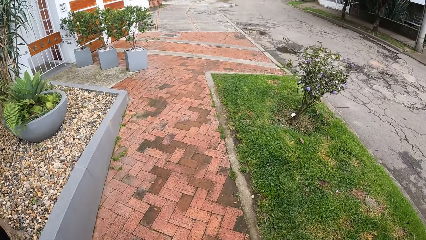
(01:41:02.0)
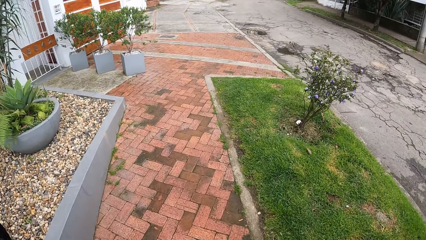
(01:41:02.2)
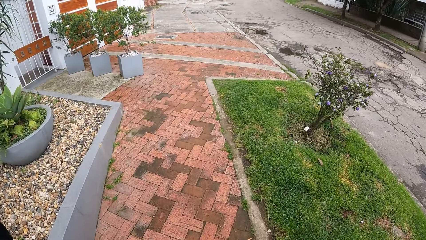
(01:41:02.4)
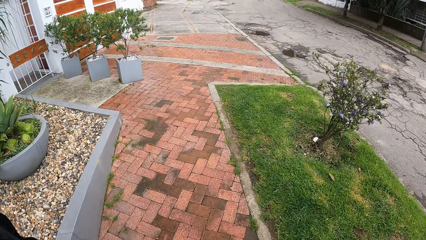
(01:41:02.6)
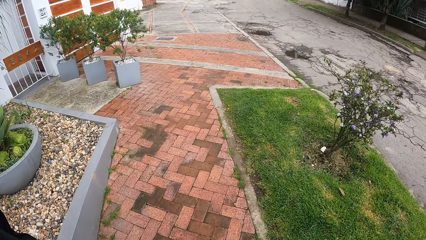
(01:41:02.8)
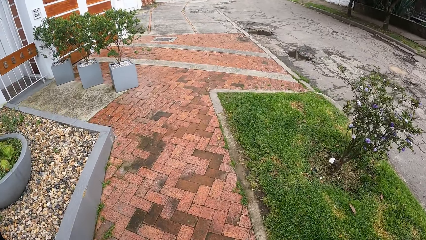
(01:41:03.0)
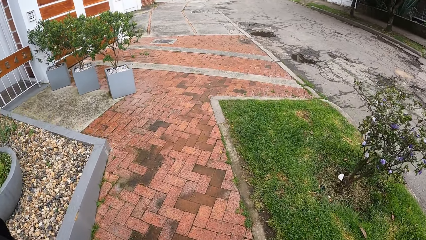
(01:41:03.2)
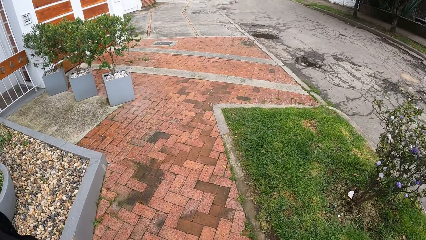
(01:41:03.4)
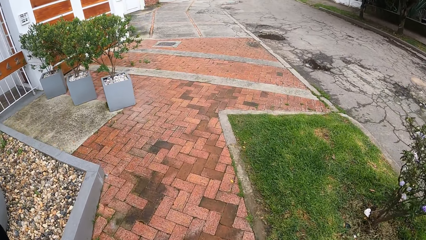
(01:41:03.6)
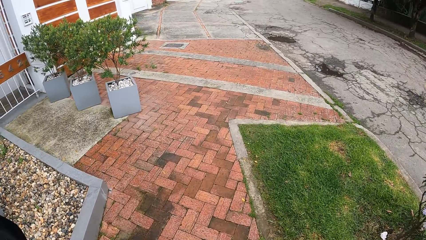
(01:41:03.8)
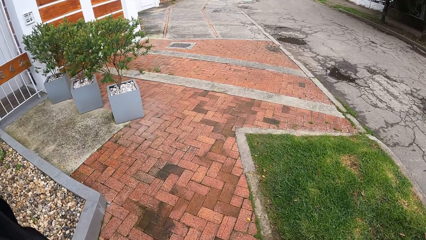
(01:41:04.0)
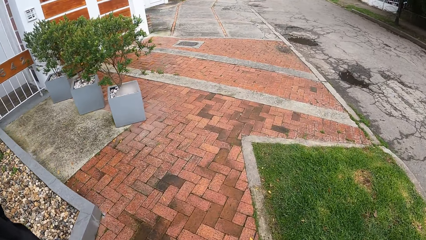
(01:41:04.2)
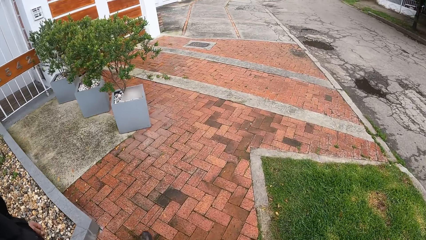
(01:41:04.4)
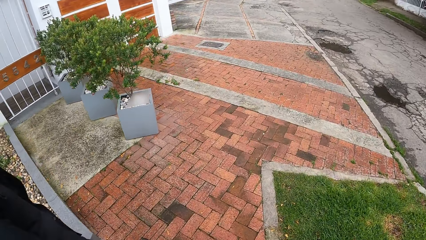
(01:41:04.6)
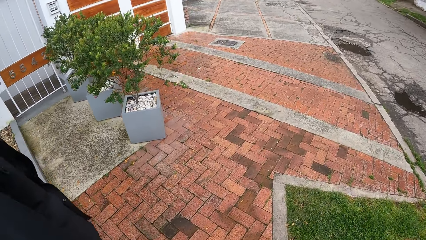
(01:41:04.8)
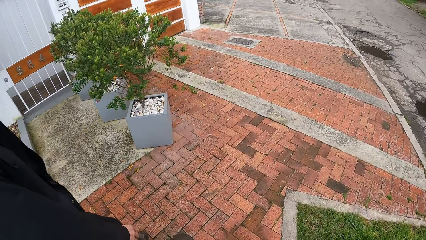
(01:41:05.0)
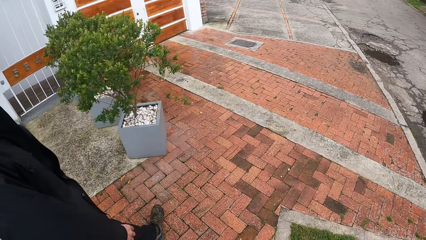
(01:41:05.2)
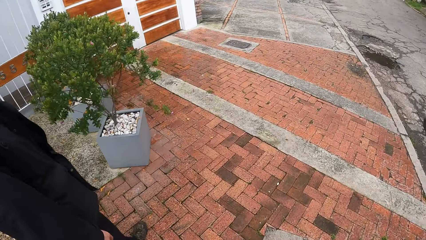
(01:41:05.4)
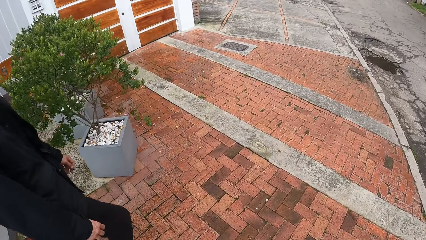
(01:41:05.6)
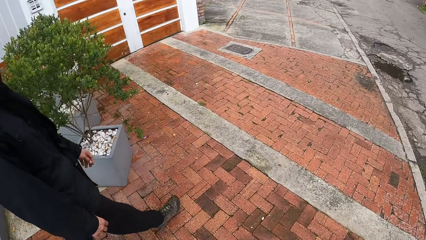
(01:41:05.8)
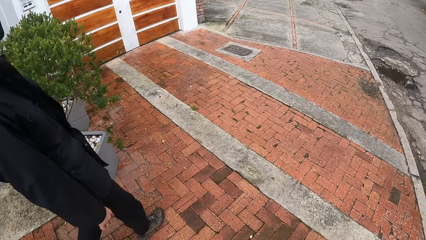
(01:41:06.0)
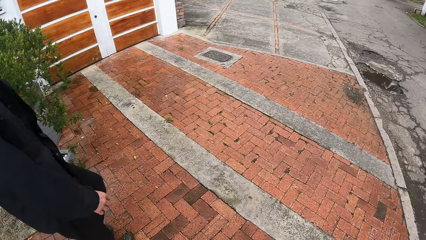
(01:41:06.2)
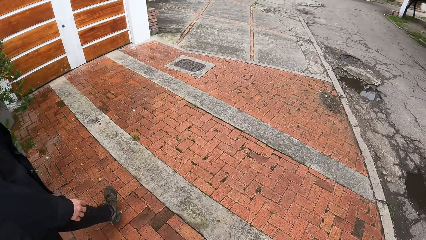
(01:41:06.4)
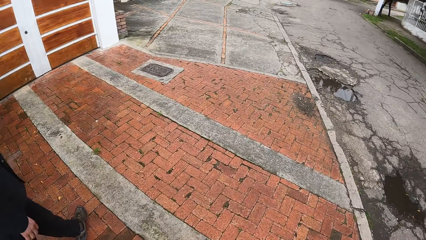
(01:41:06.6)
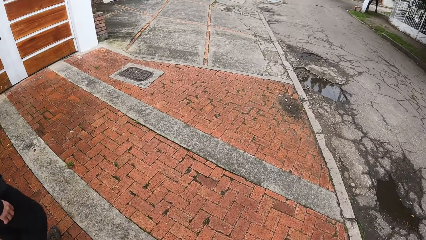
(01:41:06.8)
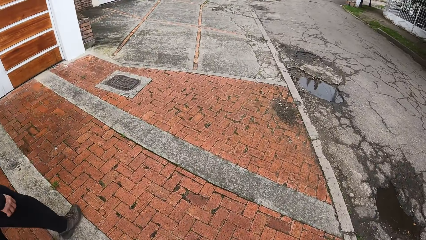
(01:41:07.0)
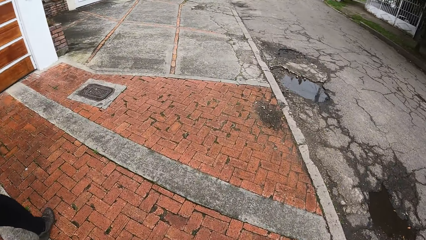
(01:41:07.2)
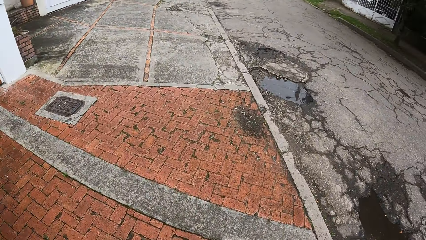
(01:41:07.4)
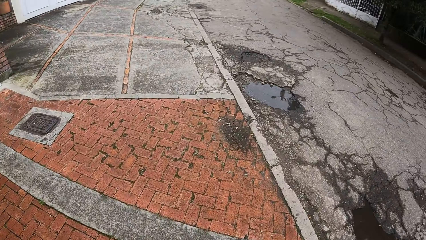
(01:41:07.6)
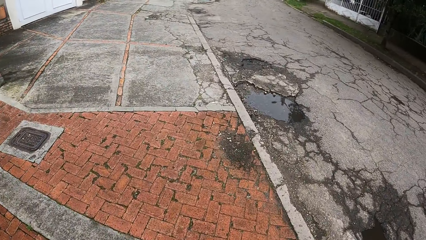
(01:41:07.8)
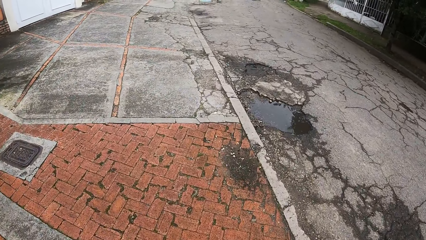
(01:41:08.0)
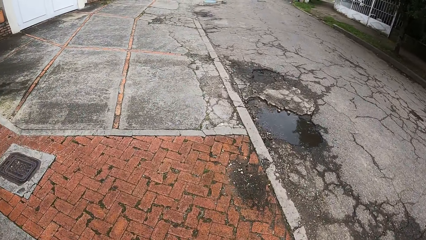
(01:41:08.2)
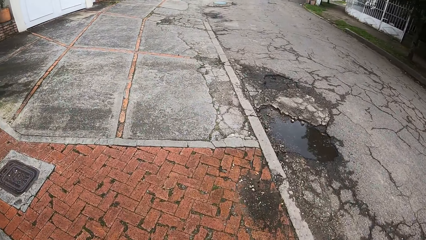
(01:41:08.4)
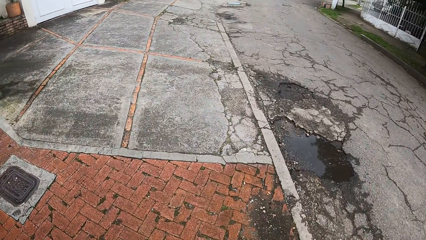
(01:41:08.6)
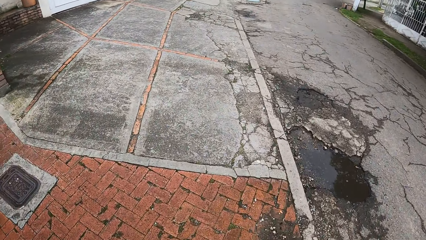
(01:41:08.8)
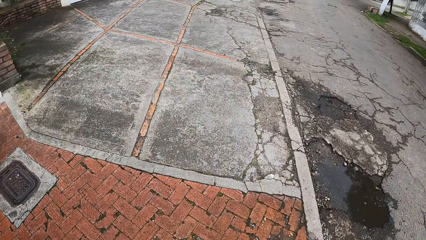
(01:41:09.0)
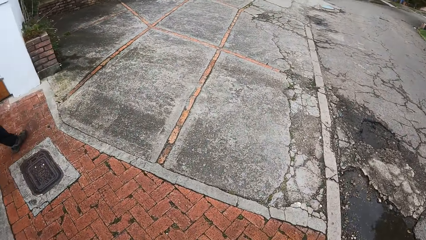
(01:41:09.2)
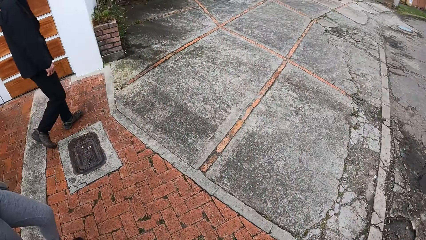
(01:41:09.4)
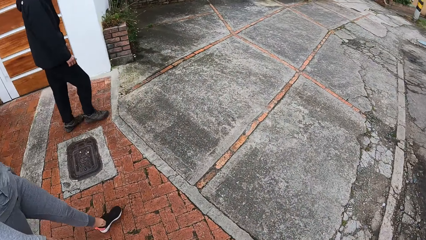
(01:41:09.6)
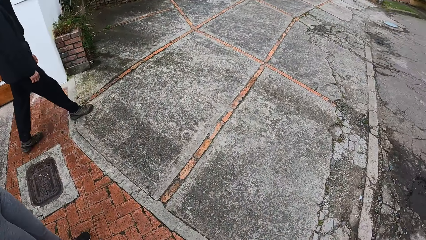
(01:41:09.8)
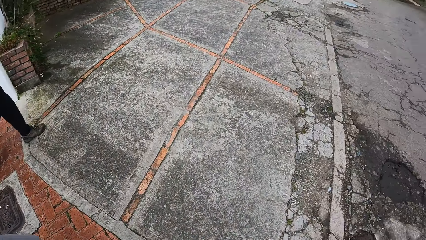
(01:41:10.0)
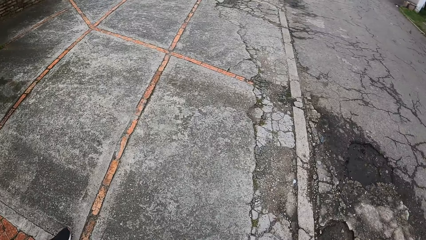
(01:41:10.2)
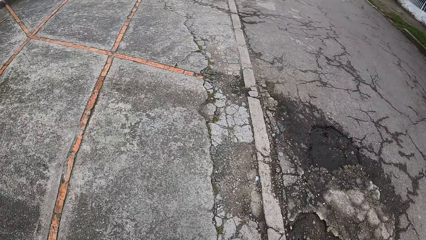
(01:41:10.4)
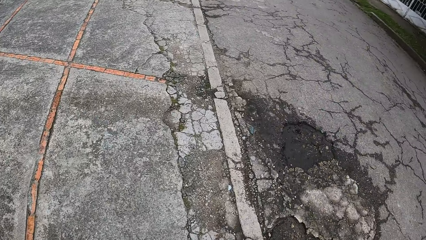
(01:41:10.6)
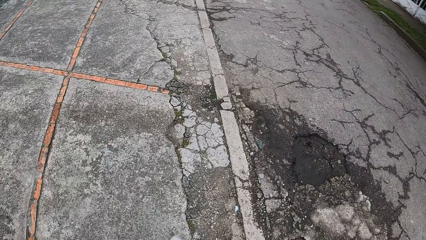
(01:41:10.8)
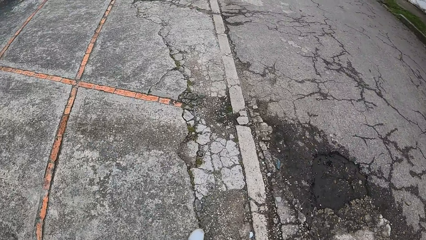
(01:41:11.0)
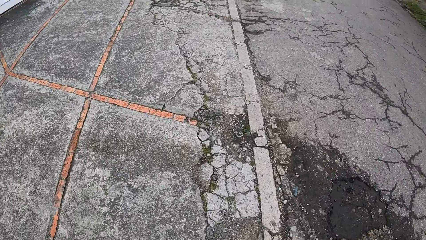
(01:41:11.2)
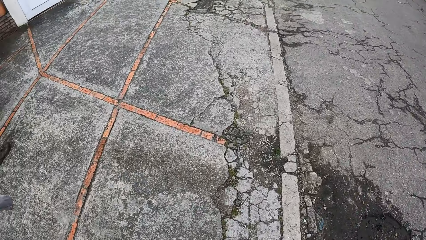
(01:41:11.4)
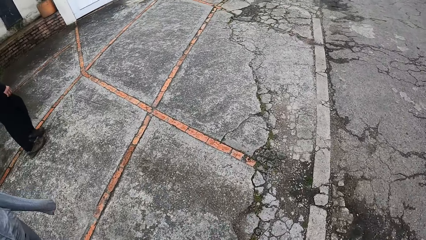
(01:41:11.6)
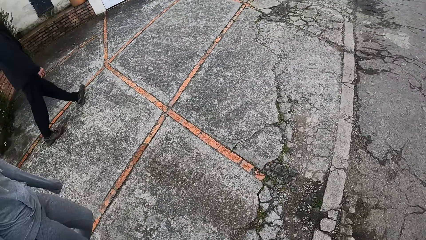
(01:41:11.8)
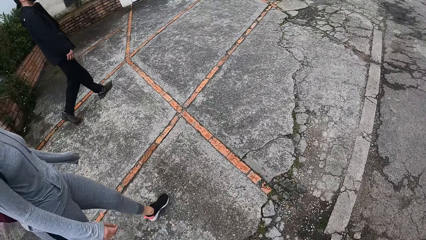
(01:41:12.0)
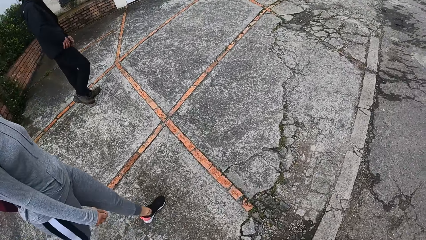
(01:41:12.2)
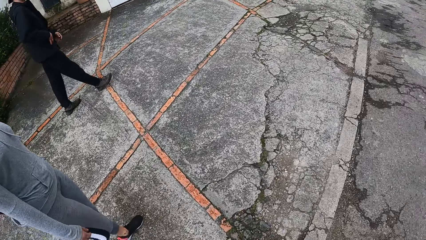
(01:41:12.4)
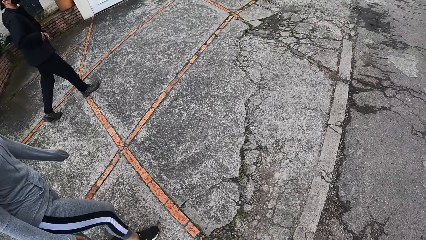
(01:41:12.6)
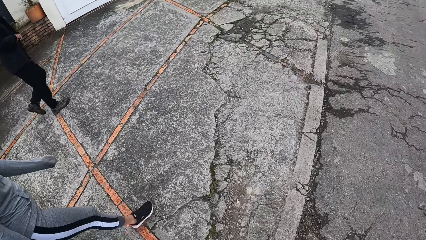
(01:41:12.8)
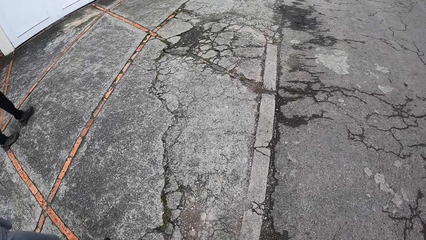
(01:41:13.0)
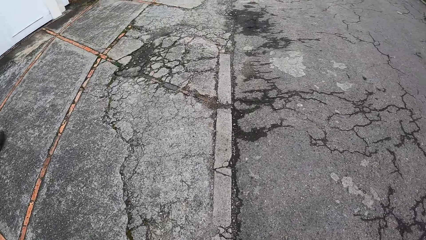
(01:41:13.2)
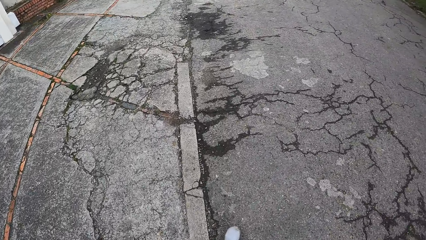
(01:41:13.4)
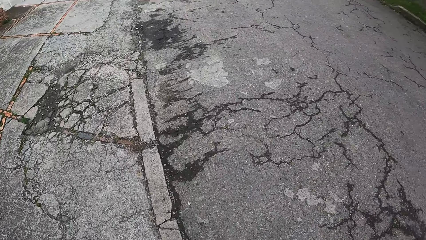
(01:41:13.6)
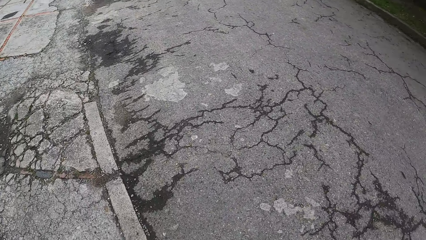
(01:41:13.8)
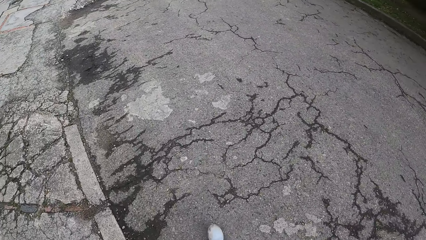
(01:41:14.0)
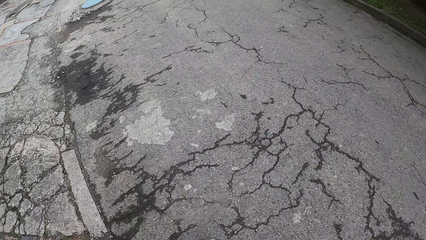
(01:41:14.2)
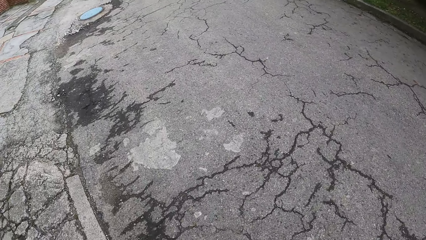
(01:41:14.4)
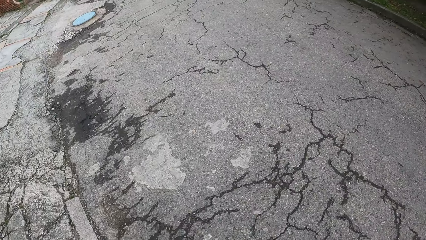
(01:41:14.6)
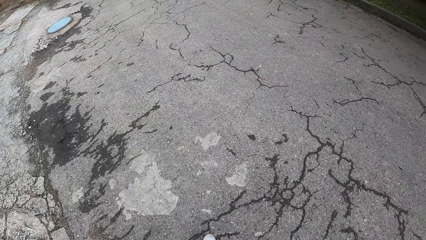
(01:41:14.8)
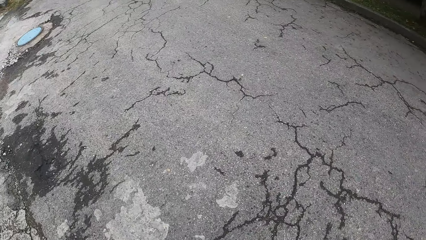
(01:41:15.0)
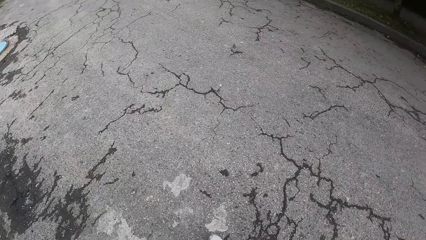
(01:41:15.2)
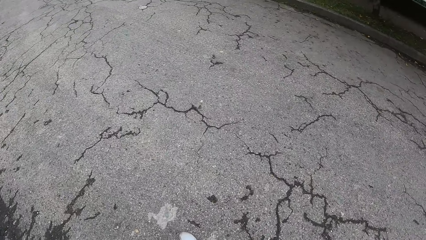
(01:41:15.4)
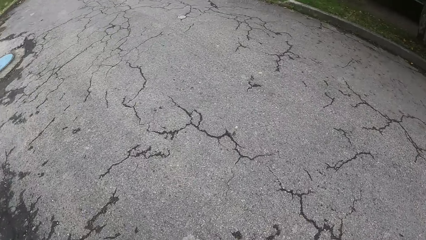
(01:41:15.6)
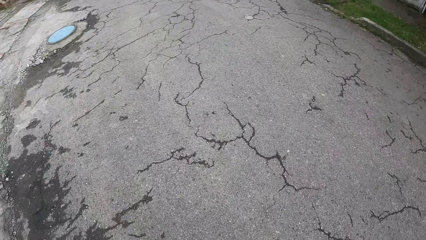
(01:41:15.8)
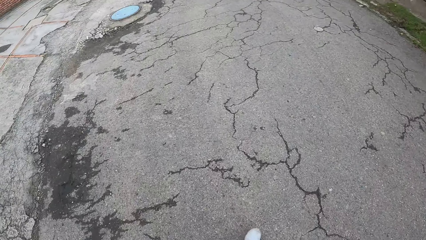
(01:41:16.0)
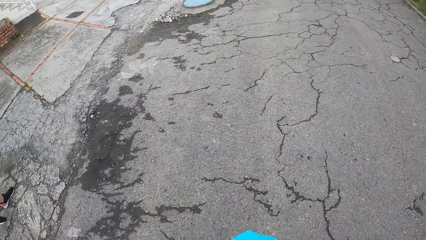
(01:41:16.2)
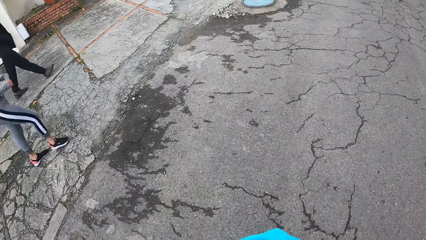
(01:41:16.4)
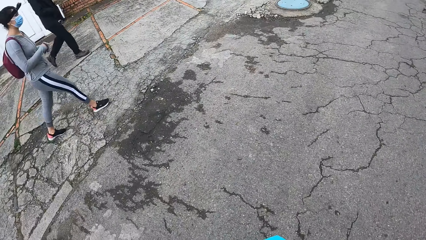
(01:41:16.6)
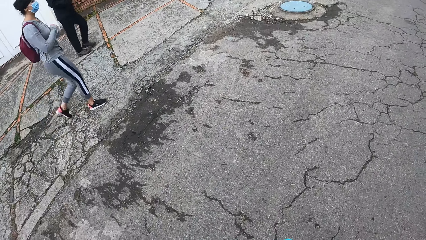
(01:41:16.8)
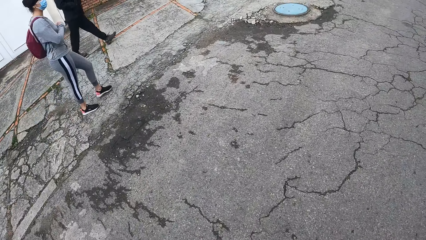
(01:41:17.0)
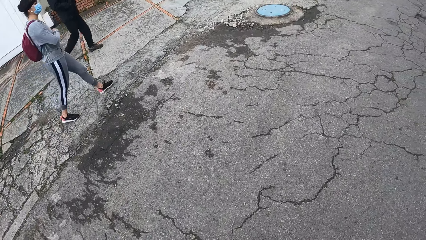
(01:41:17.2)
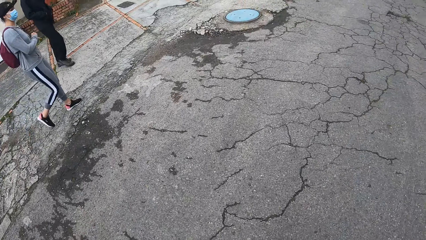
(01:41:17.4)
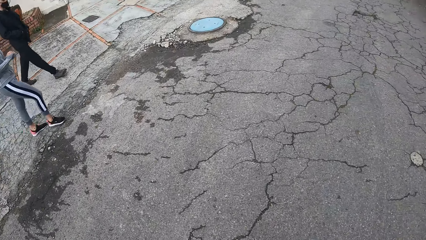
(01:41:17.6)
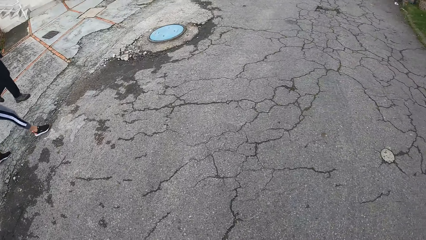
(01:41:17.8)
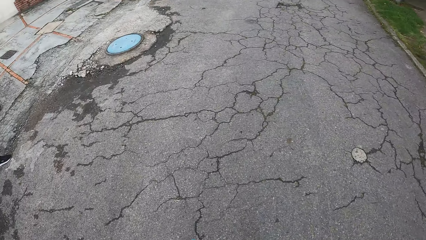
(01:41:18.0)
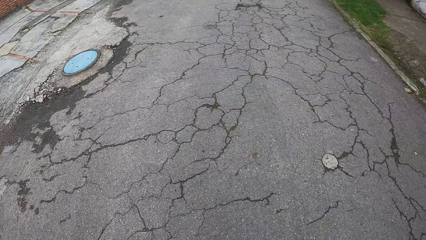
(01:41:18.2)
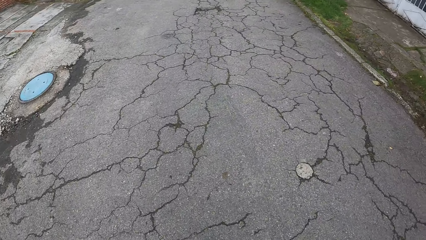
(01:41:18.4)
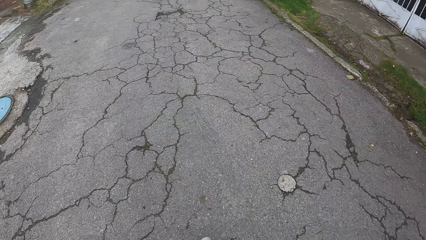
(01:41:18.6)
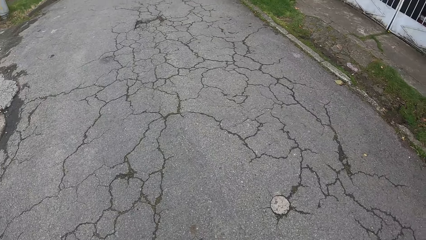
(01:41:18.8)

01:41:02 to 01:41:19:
A man walks on the sidewalk. The camera wearer crosses the road.
